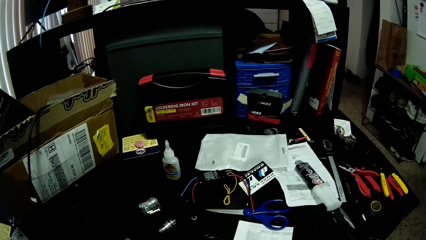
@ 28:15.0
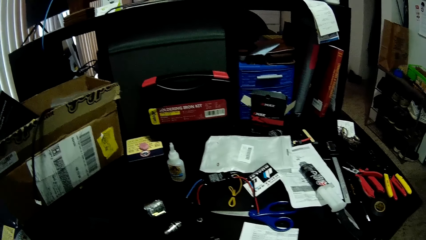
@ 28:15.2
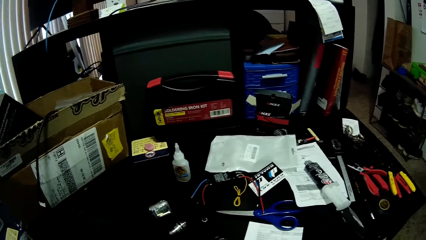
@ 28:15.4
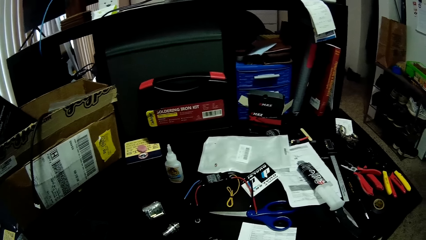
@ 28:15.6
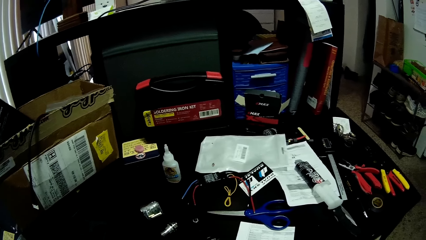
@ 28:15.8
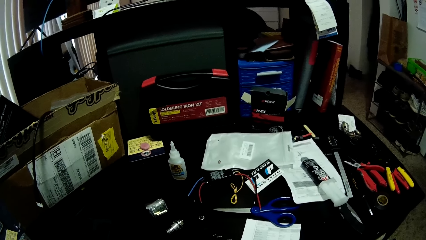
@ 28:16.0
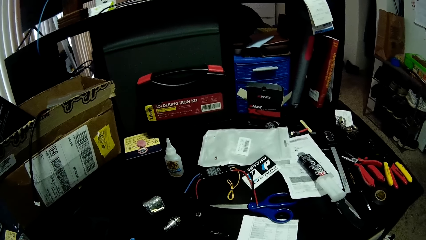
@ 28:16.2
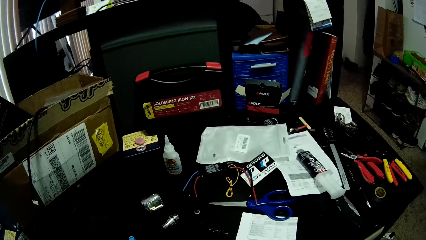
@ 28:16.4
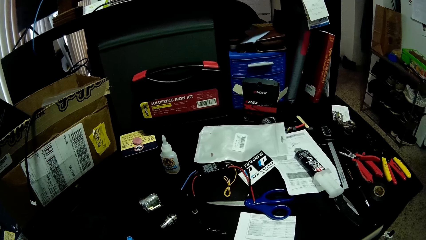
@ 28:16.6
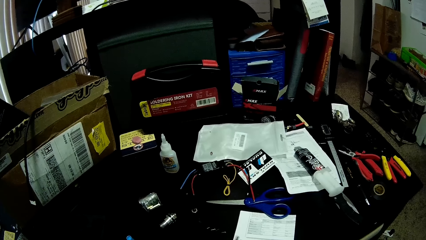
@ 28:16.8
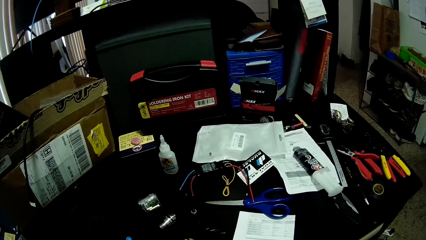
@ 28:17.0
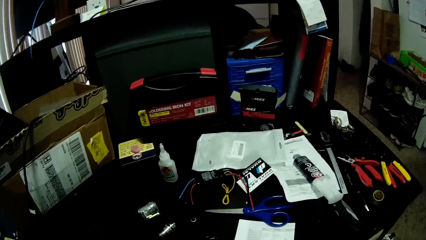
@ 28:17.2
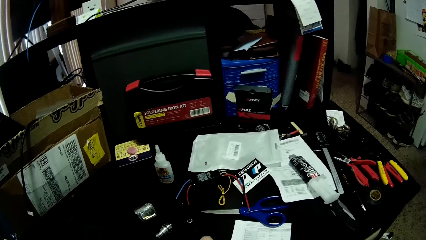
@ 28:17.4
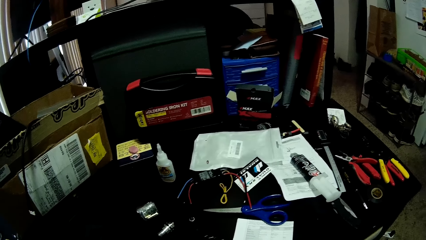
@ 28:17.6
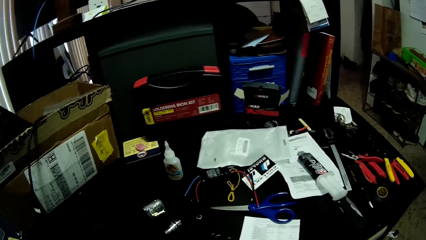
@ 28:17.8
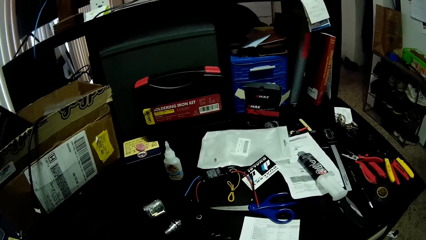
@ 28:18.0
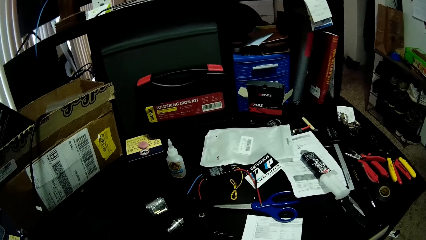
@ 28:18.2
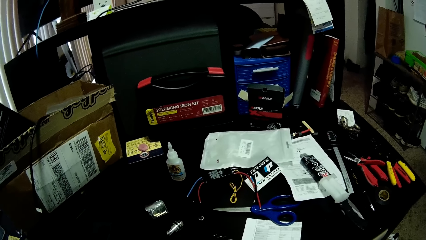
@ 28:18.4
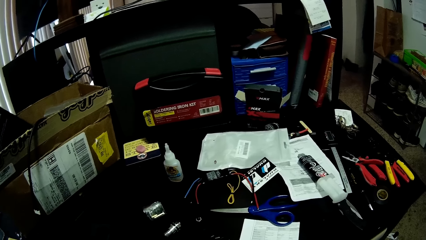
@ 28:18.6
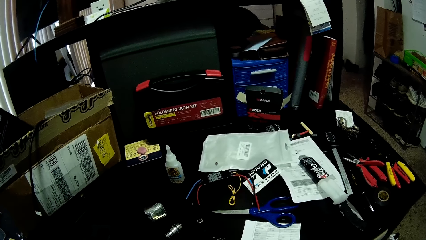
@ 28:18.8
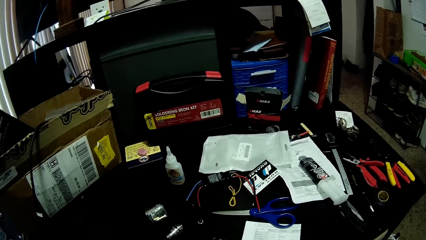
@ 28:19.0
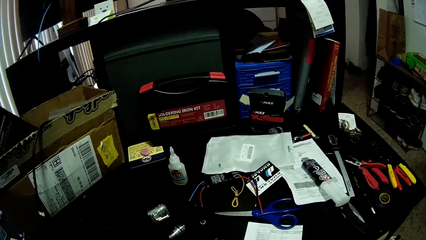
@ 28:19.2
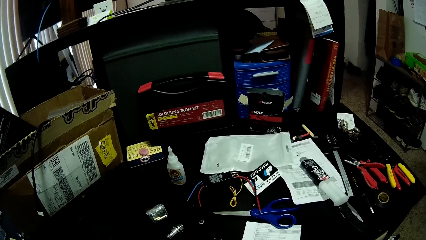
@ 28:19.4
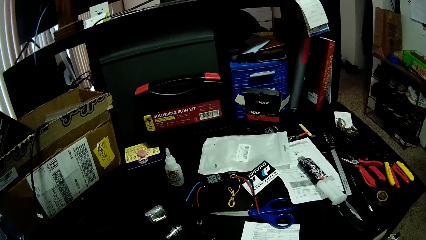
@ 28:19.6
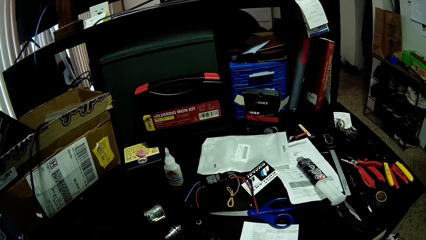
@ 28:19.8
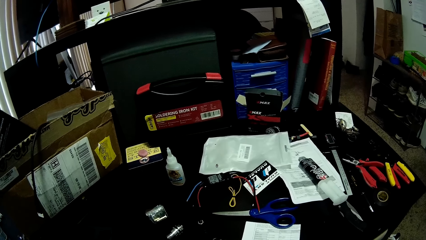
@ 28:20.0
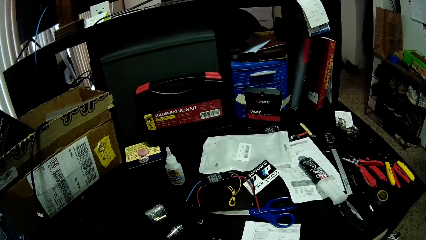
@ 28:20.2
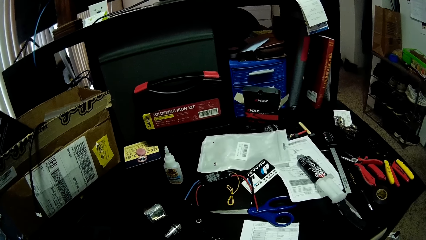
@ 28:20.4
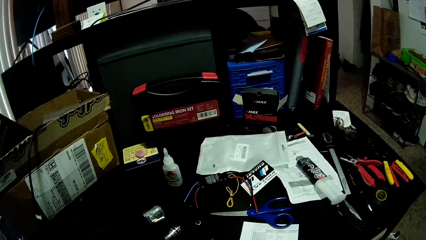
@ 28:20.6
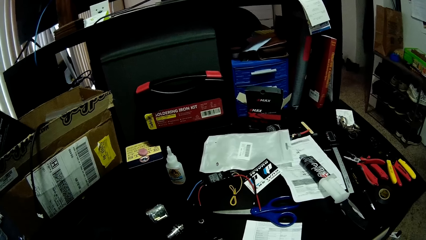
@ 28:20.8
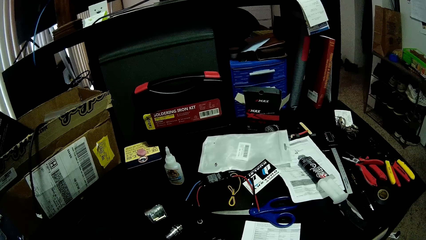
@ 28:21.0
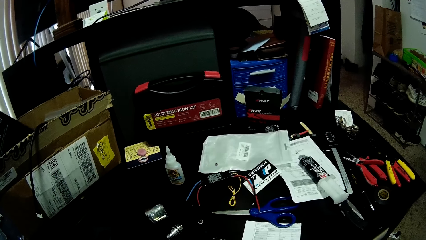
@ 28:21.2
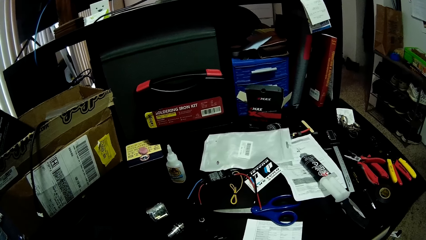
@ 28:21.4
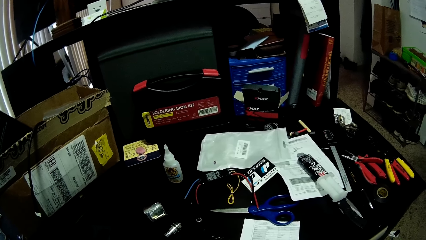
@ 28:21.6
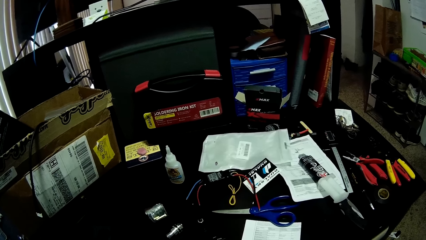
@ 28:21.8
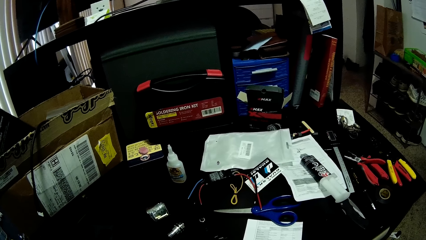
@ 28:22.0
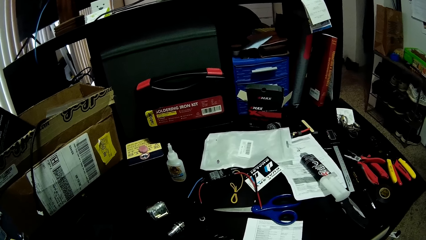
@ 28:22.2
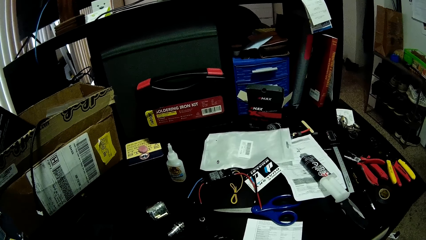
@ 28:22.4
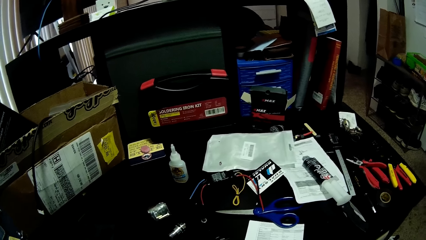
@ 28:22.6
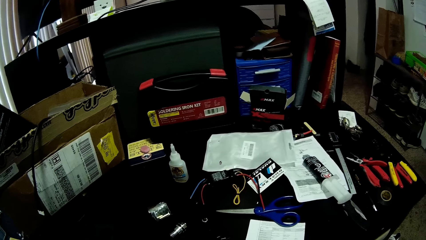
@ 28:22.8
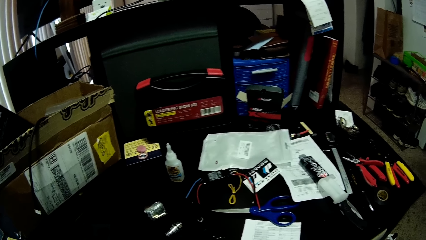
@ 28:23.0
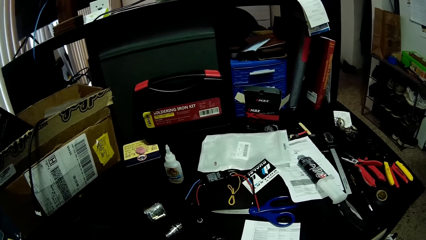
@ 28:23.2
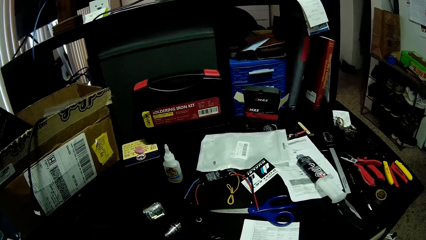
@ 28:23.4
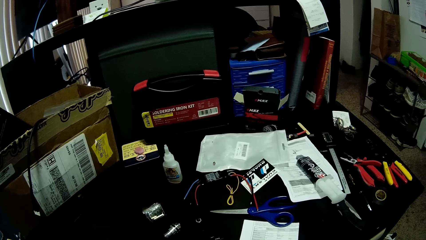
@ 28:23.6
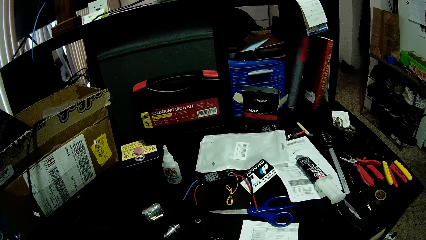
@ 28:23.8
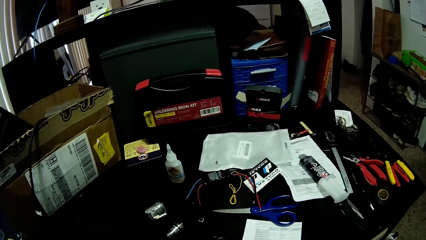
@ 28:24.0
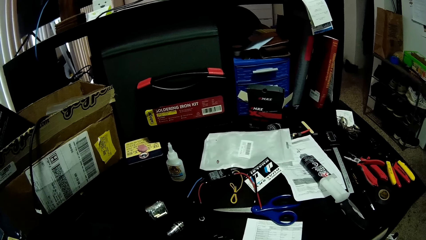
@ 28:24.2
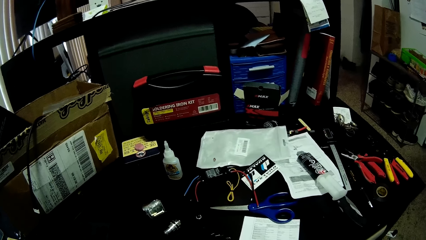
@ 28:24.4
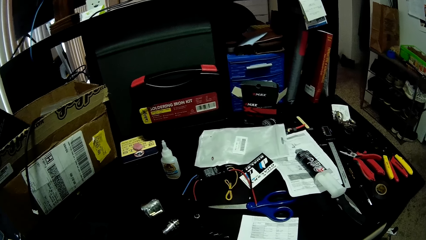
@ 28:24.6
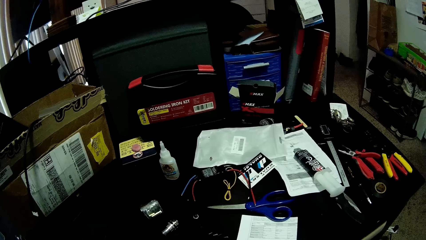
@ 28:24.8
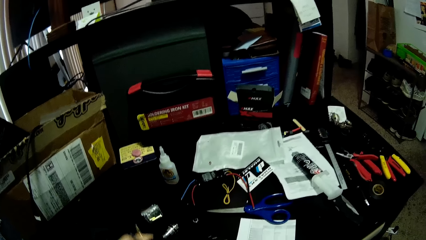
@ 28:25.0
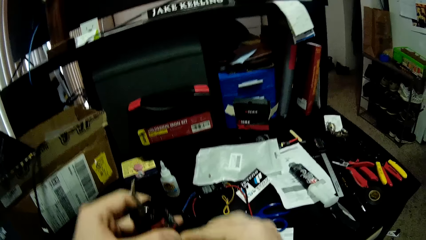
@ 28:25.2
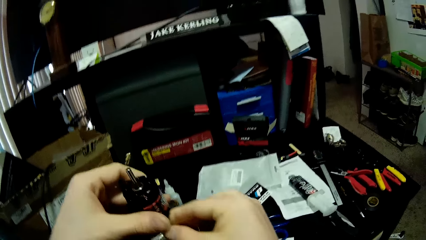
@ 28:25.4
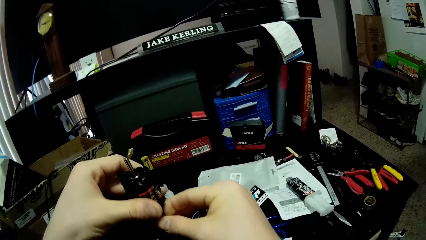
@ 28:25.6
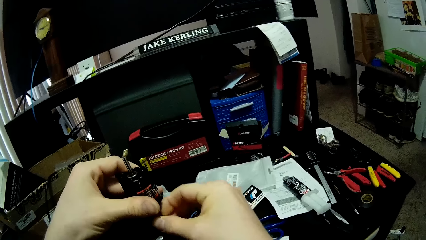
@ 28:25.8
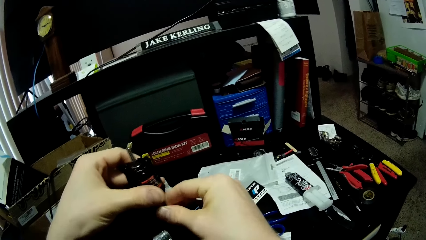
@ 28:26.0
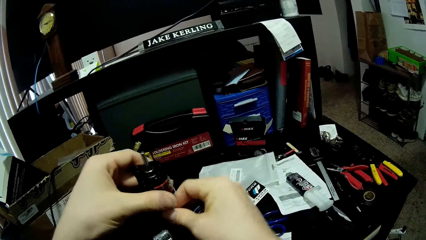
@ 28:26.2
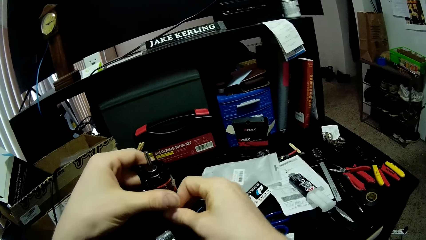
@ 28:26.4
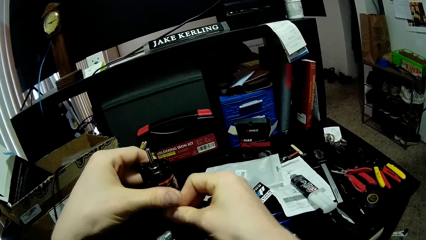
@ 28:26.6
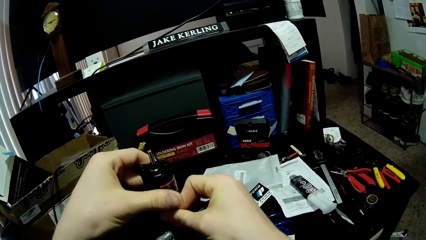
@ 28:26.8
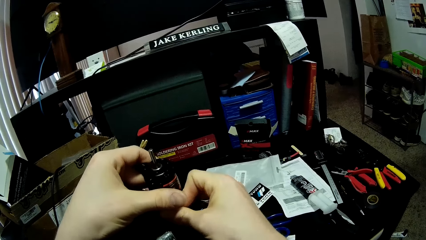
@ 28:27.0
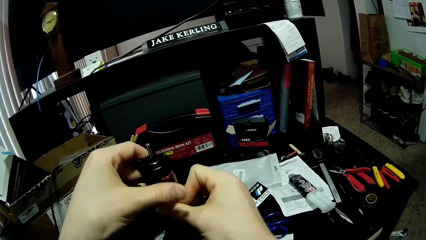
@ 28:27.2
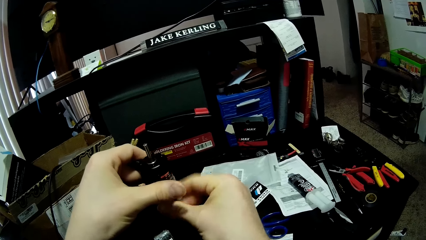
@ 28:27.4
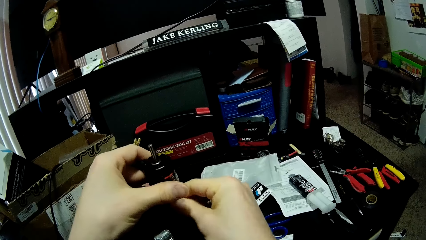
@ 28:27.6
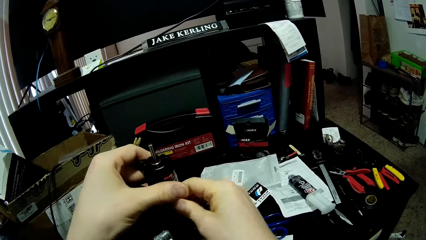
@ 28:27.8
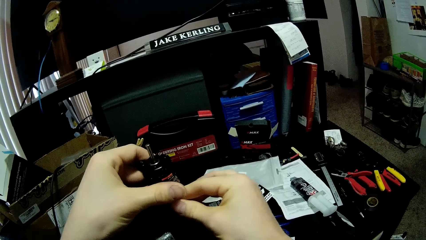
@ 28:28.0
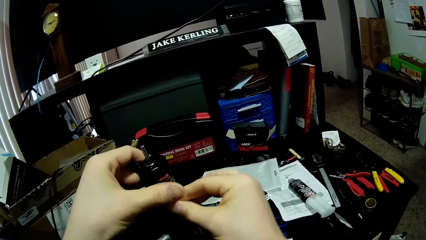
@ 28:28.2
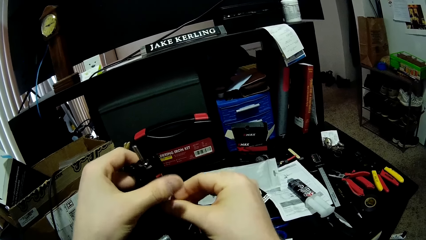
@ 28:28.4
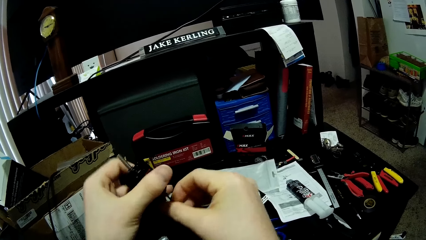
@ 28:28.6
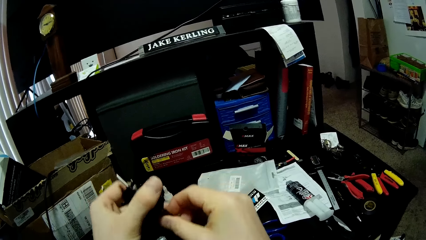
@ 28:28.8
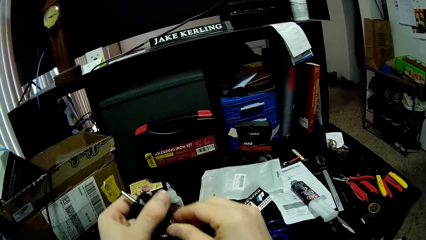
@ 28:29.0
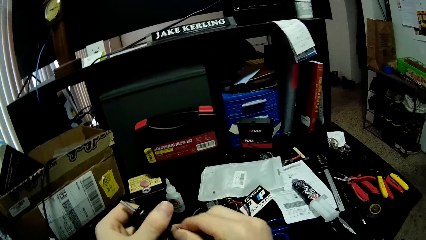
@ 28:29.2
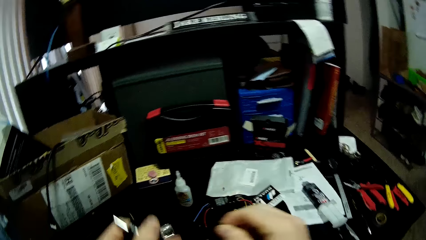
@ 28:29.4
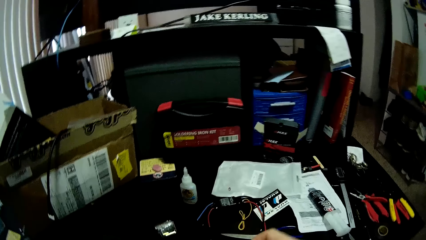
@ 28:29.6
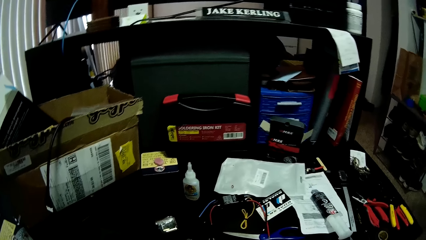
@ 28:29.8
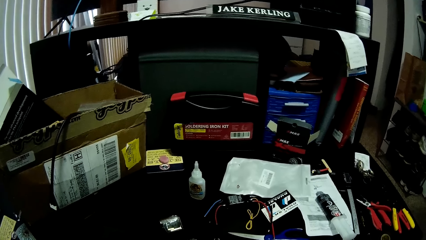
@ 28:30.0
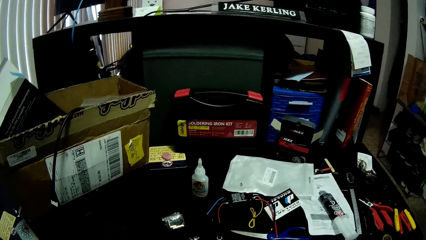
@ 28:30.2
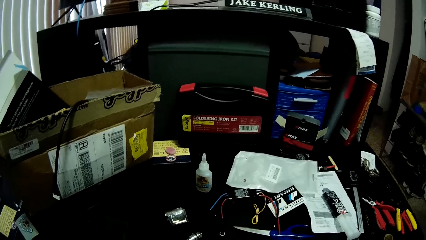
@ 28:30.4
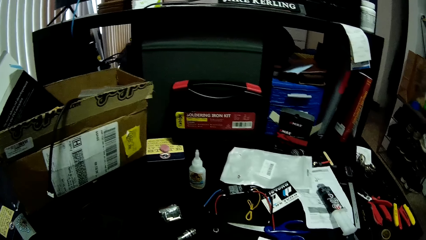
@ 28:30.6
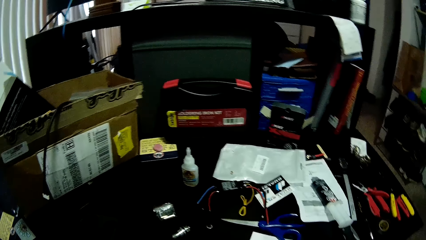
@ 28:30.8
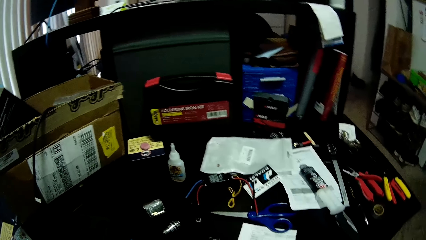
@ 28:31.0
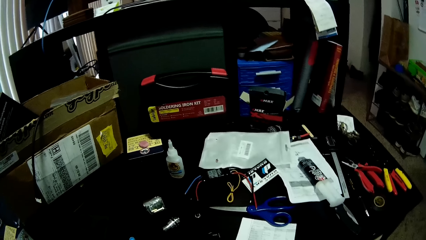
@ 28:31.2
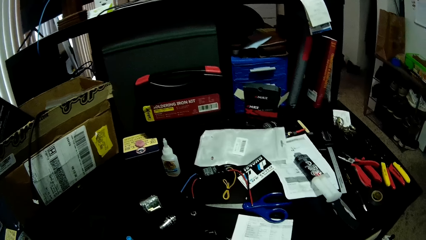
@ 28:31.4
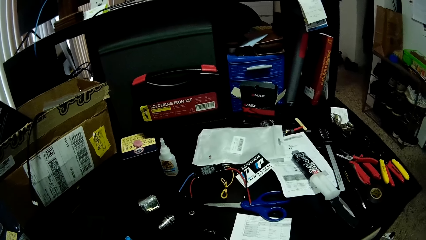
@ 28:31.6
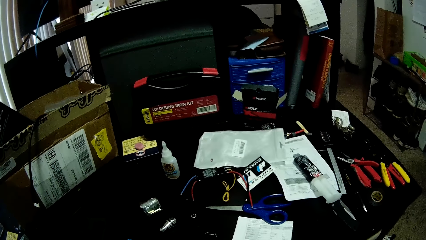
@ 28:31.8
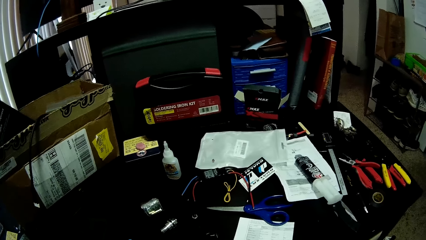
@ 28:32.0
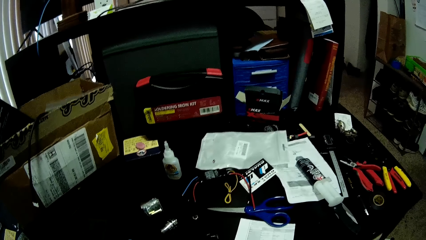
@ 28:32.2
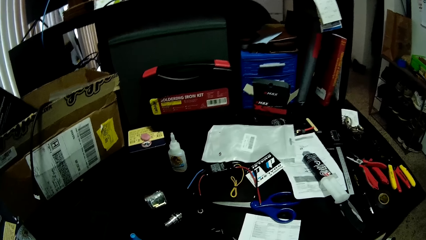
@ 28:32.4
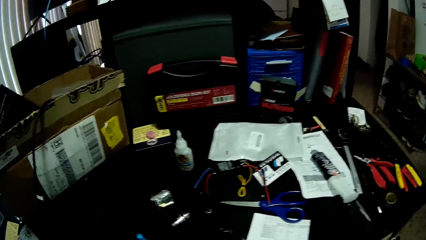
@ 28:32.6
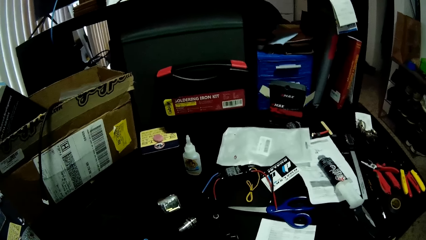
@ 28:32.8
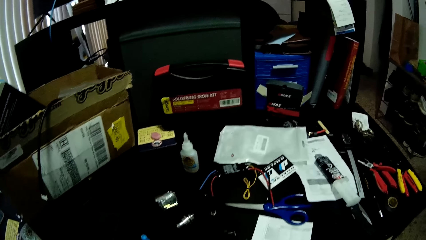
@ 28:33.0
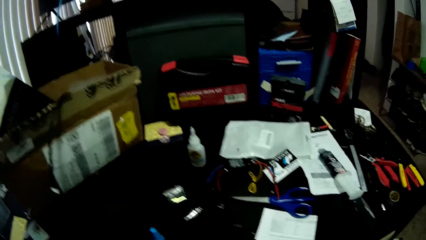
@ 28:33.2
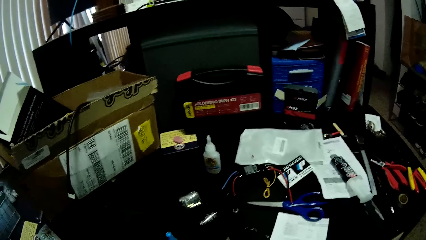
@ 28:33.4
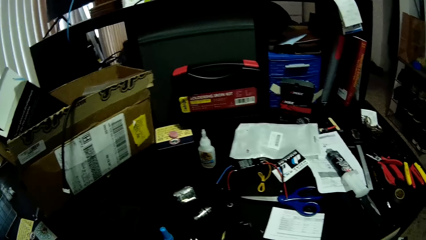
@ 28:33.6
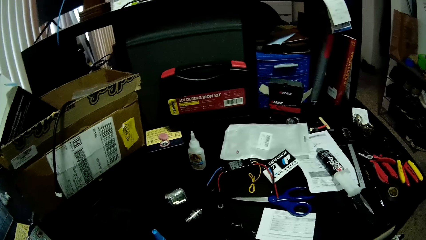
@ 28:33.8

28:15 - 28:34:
The camera wearer lifts the soldering battery. They hold a fan motor in their hands. They disconnect the wire from the soldering battery. They do something. They look around the table.
